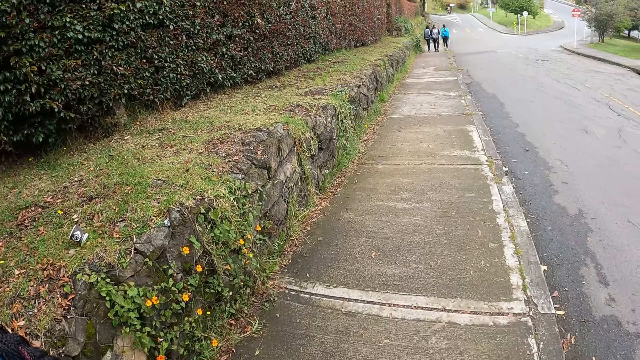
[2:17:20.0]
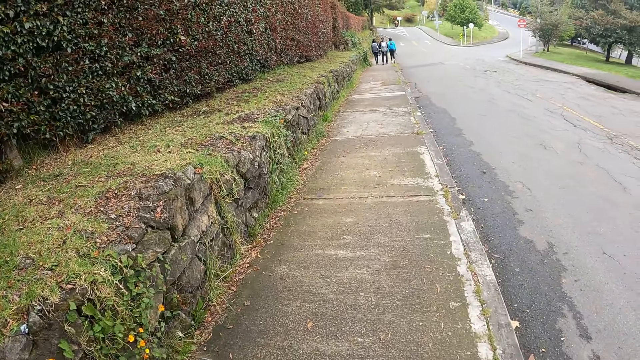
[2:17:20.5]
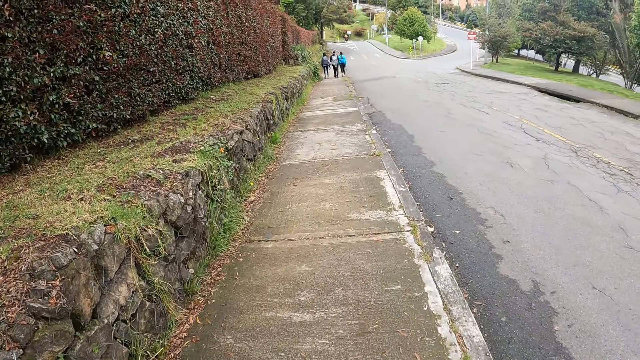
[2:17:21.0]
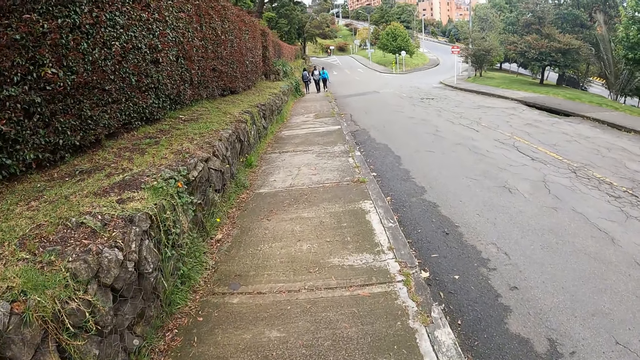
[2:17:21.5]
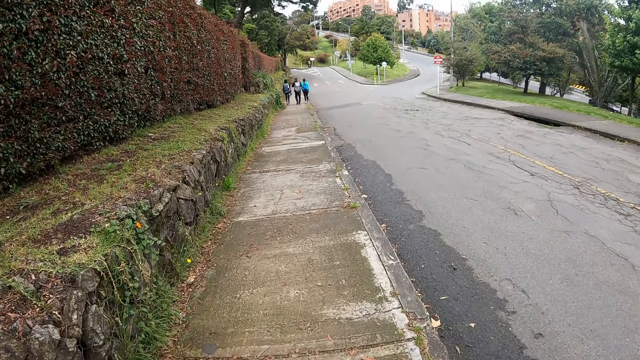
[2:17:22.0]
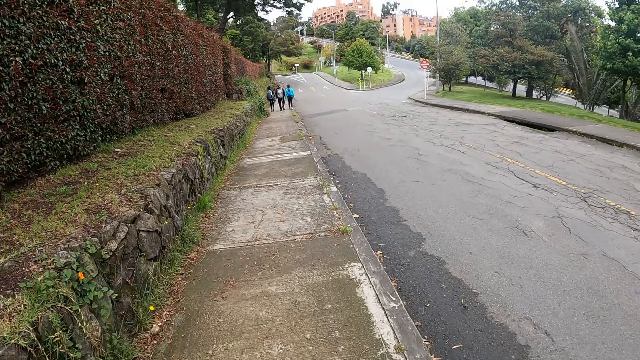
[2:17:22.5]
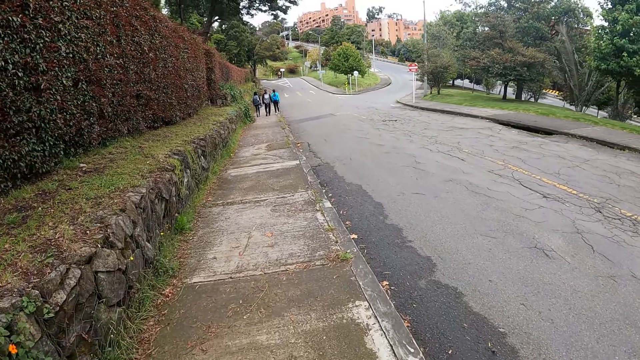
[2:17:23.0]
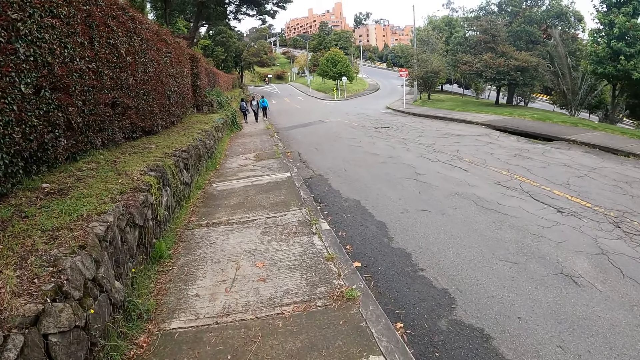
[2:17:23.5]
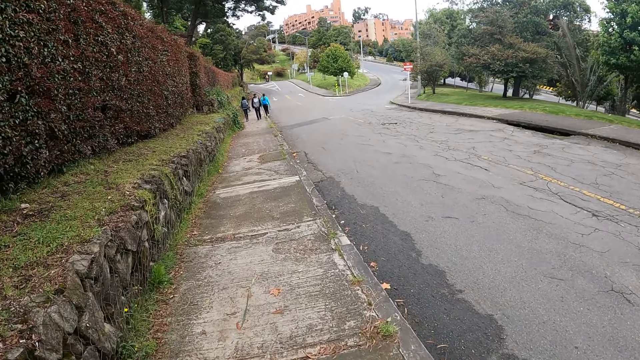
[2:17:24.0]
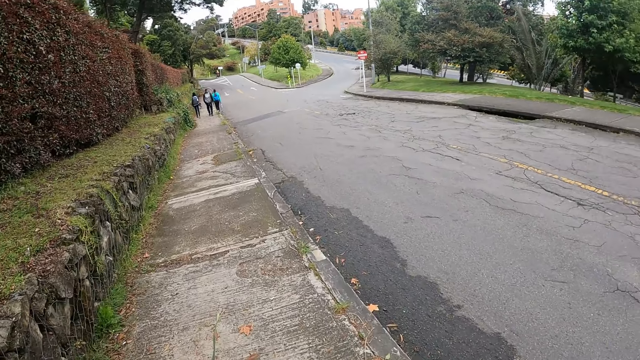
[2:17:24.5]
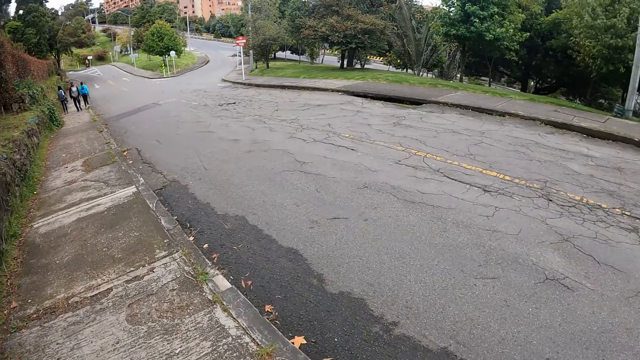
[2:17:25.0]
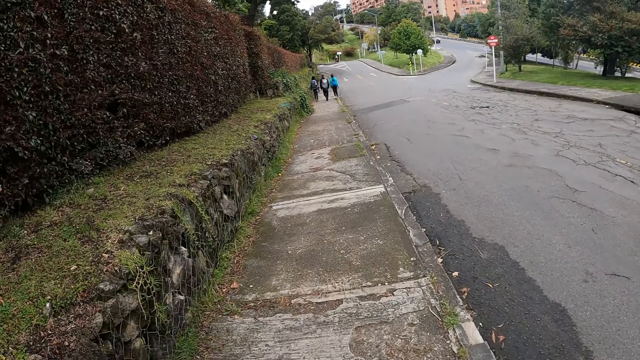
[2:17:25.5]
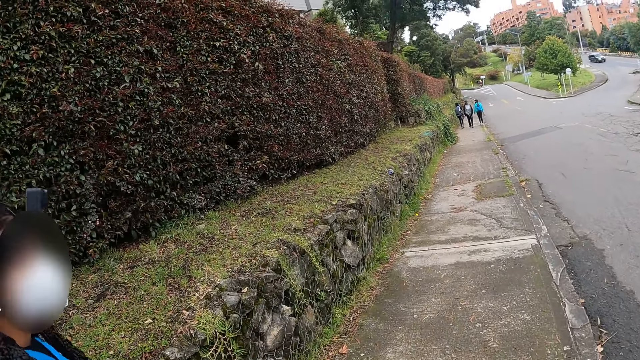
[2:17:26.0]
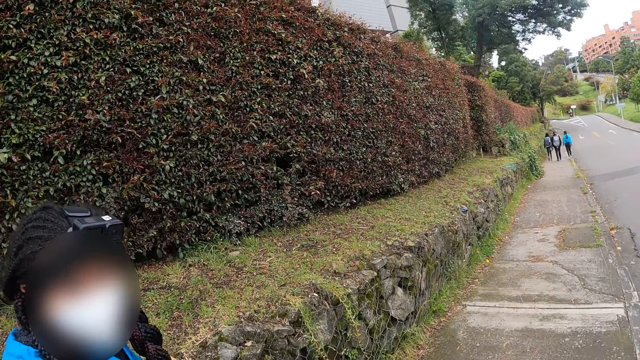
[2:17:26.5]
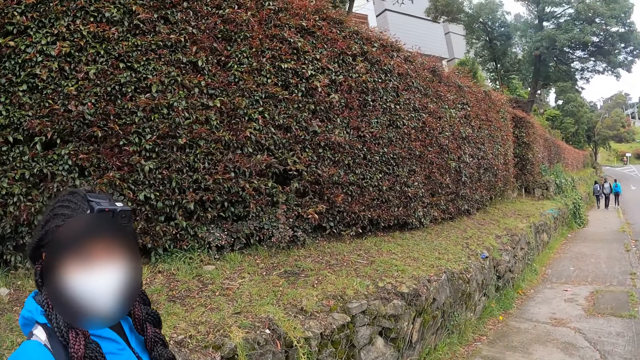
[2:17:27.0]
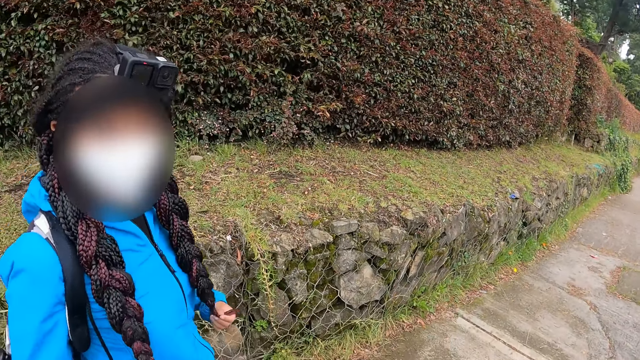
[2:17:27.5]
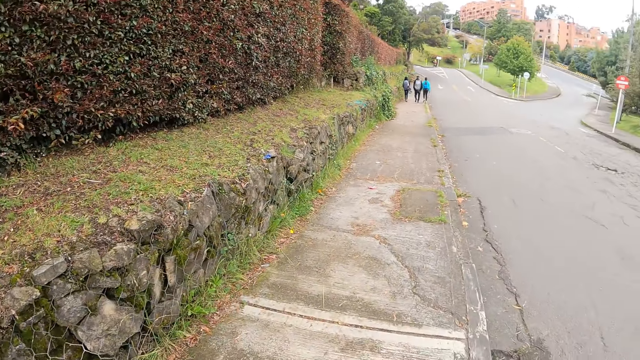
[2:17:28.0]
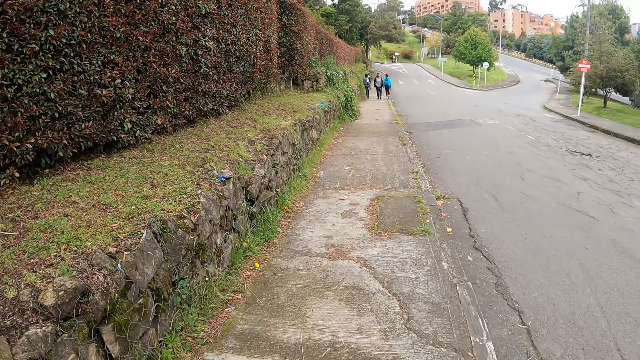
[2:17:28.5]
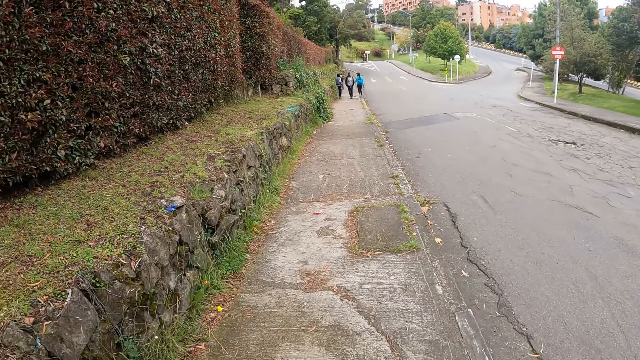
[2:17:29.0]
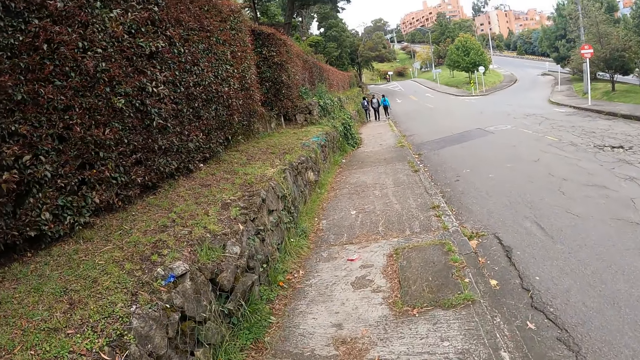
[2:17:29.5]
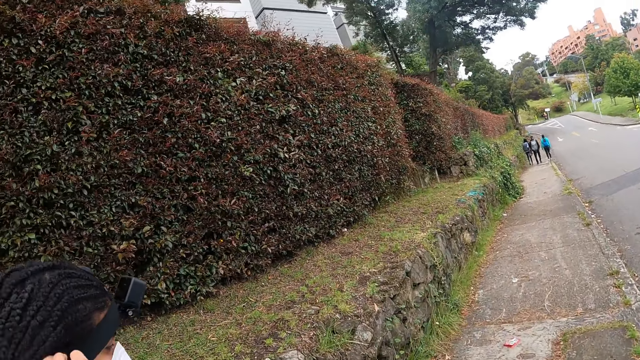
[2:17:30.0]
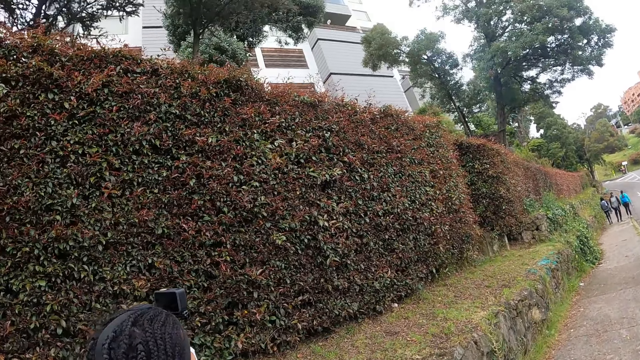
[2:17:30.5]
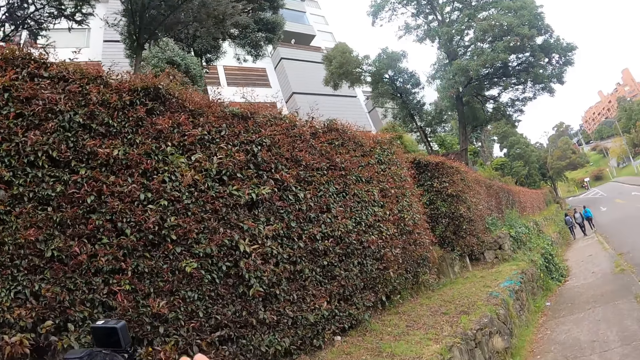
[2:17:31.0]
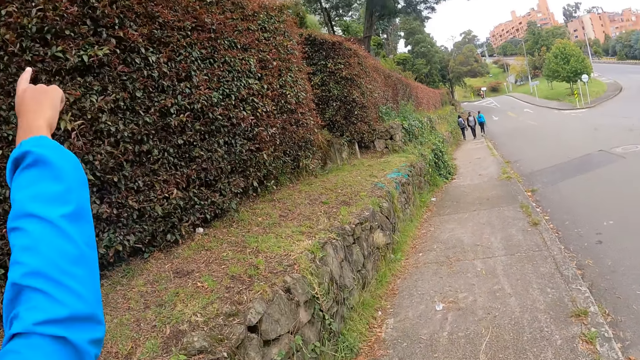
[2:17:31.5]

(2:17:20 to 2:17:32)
The camera wearer walks along the road. They converse with a woman. They walk along the road with the woman. The woman touches her ear with her right hand.

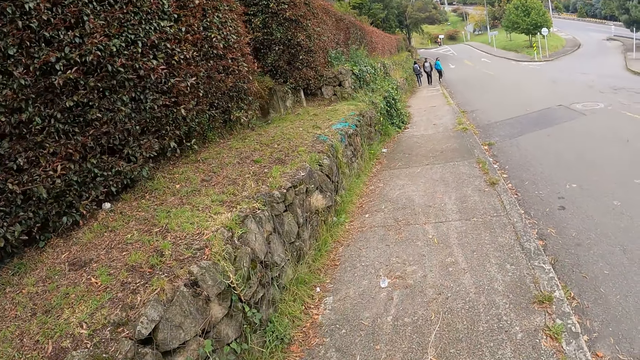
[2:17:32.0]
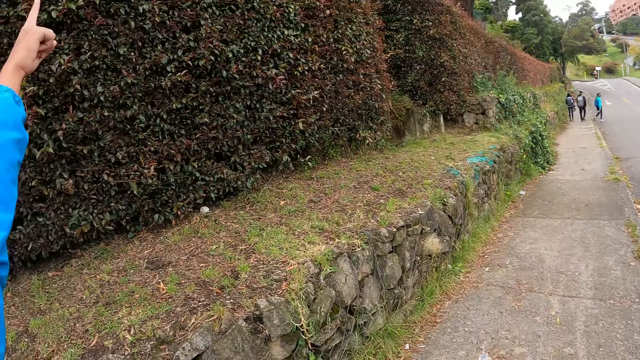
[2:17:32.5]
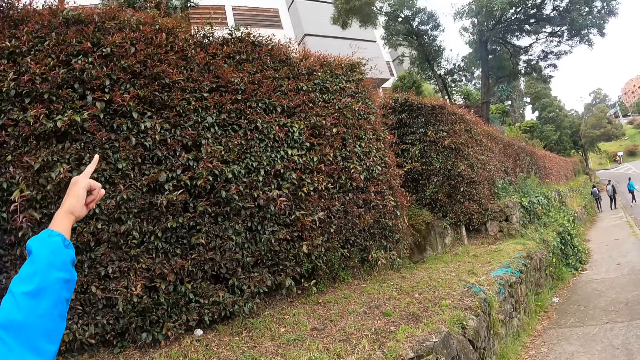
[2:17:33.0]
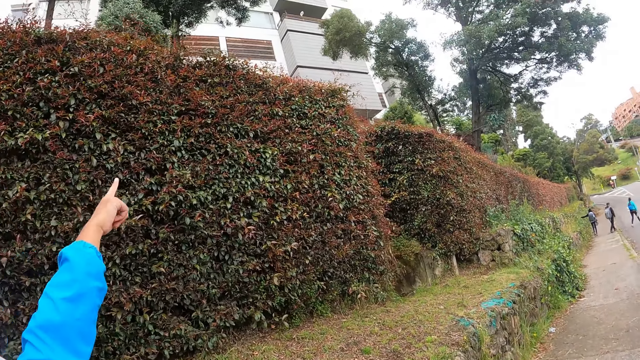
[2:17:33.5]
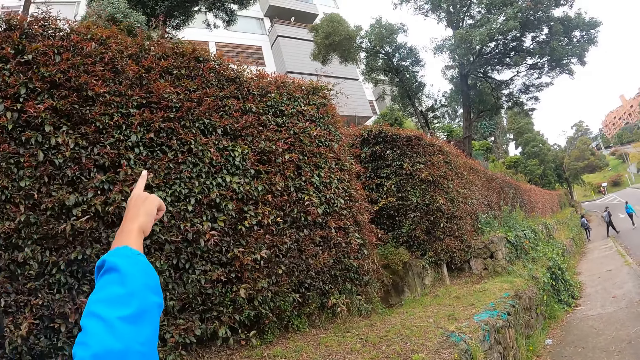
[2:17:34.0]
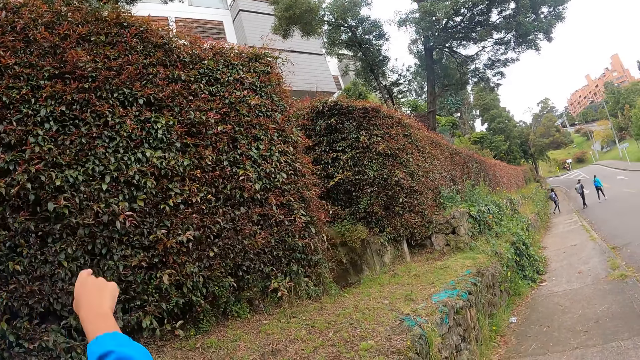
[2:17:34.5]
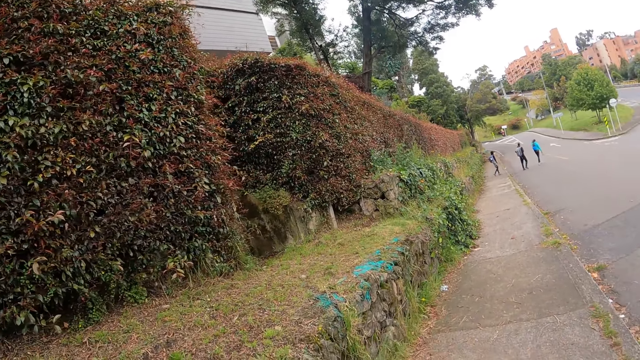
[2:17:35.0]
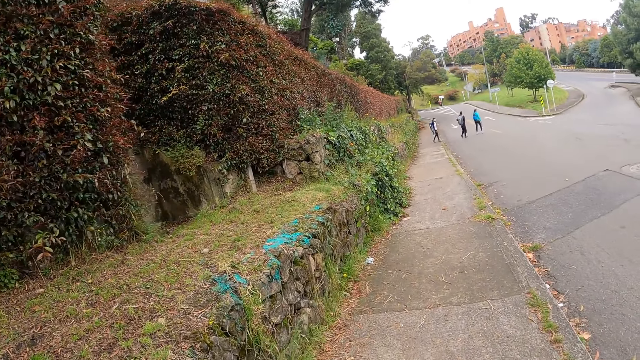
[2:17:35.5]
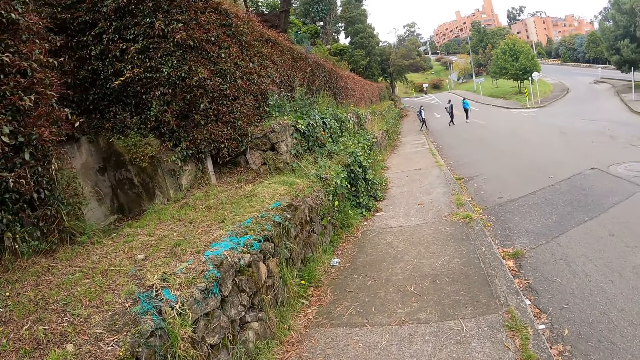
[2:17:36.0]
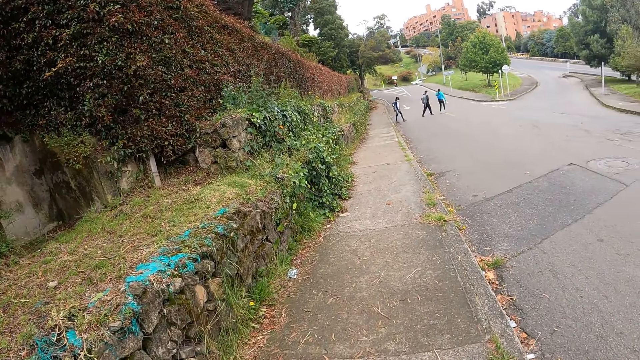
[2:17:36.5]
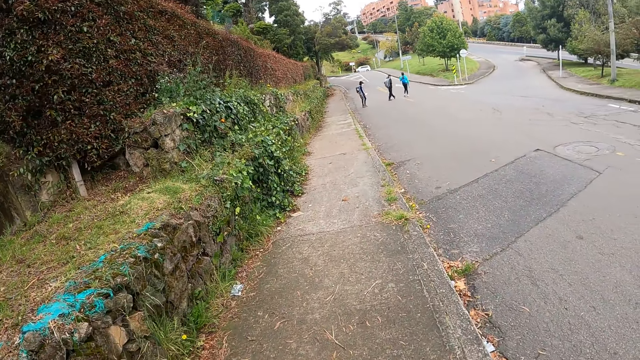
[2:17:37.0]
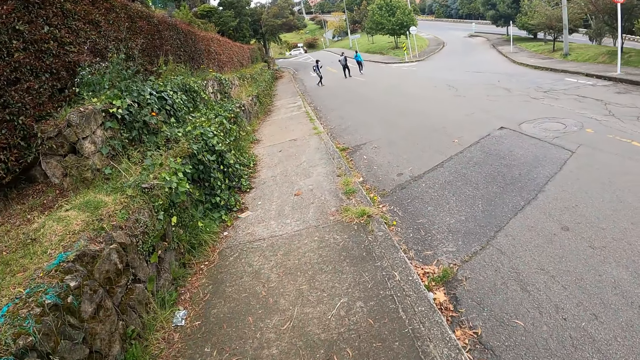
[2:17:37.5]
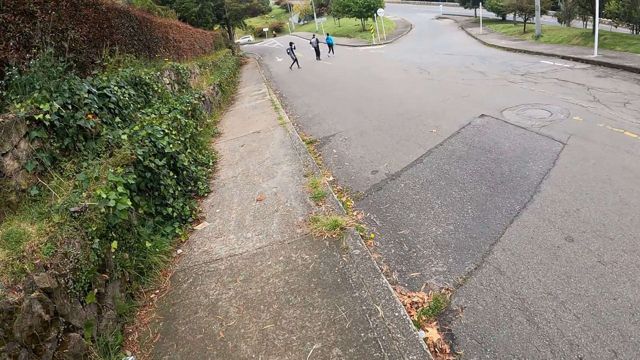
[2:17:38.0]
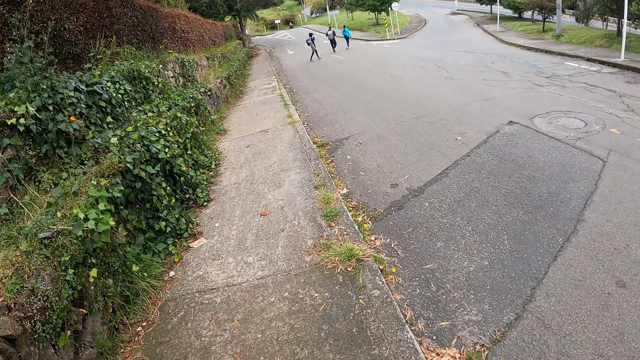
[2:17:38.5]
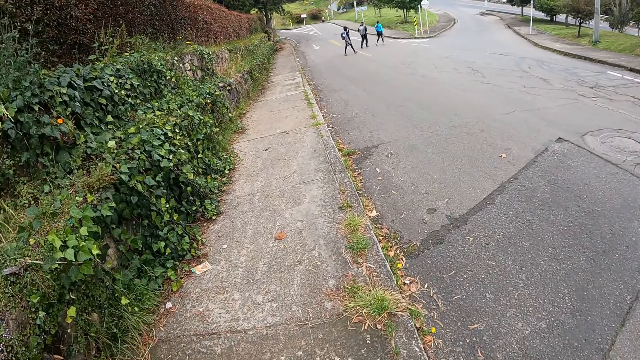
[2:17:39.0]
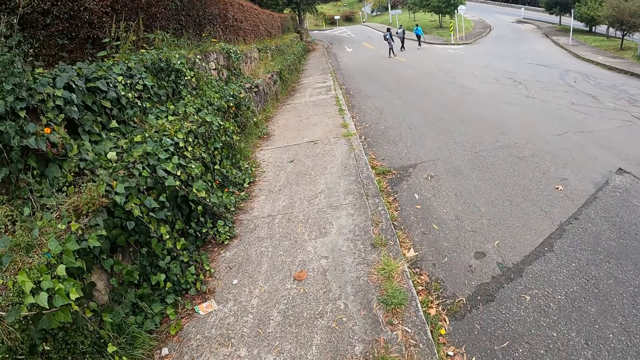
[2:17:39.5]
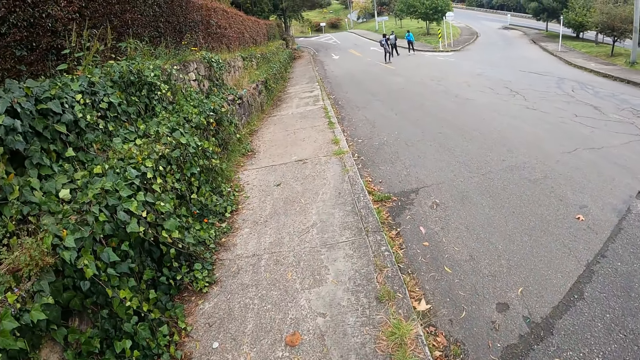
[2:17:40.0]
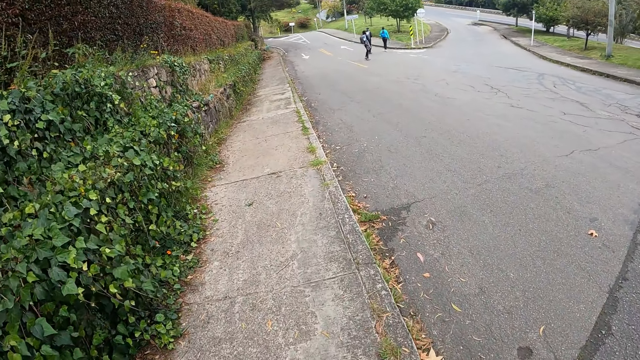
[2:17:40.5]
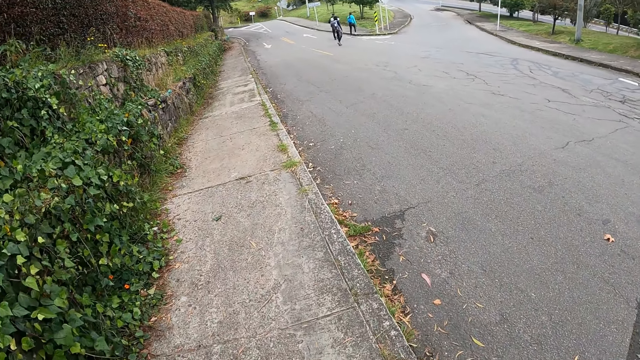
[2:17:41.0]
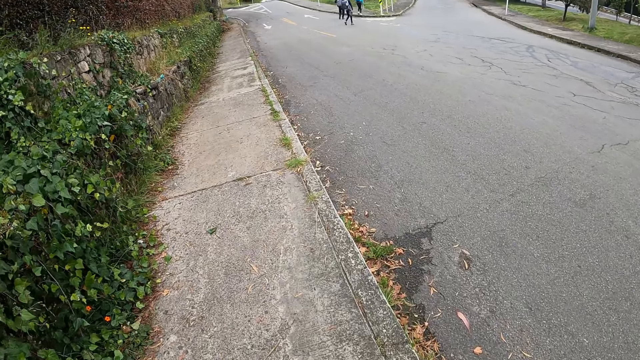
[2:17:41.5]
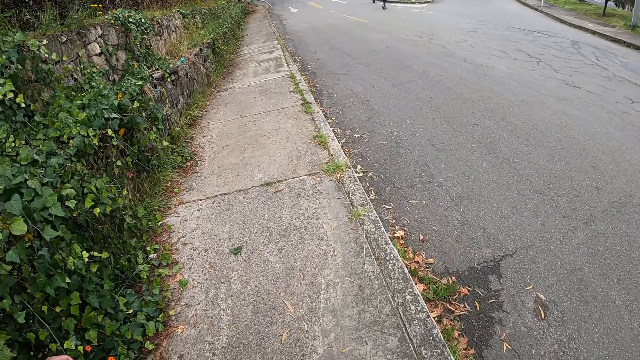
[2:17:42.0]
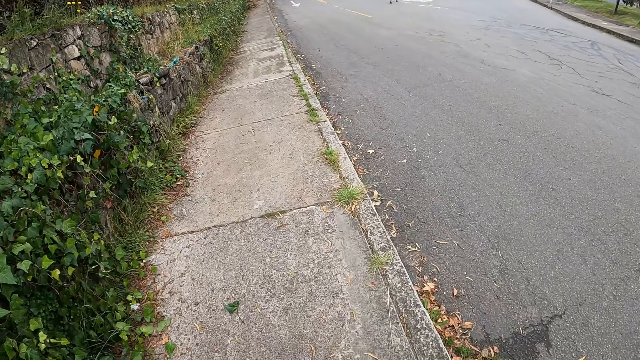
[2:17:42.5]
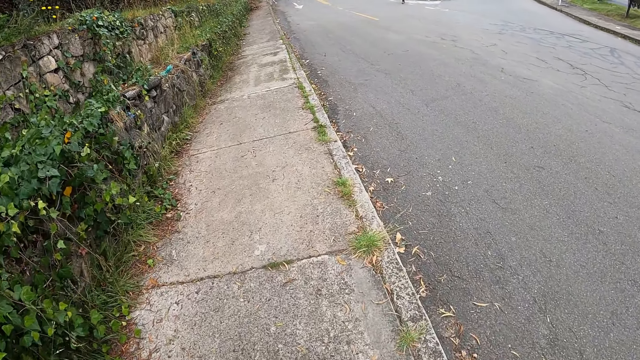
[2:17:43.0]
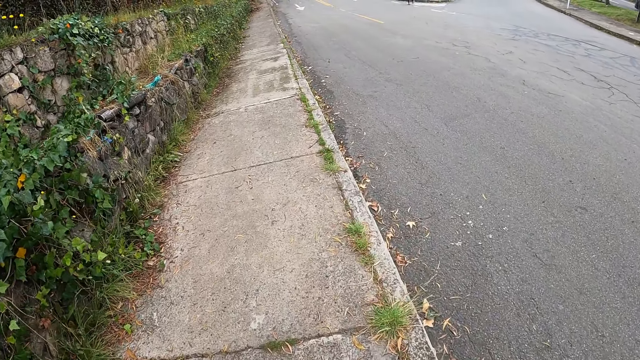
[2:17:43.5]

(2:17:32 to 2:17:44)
A woman converses with the camera wearer. The woman points at something. The camera wearer looks around the road. They walk along the road with the woman.
